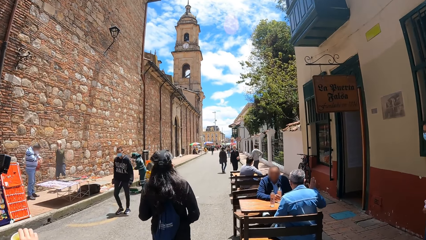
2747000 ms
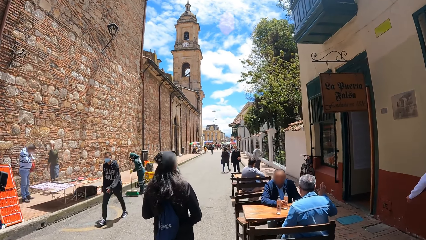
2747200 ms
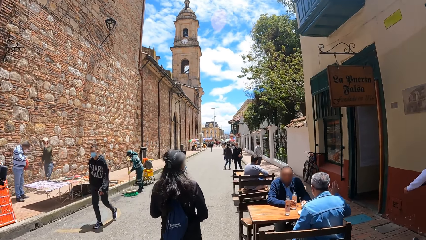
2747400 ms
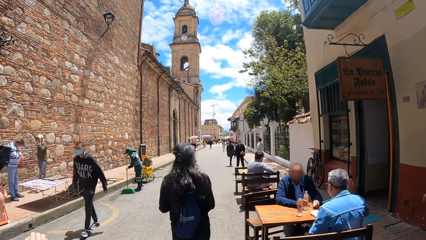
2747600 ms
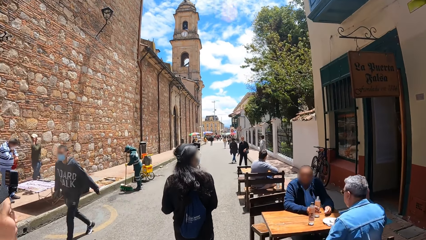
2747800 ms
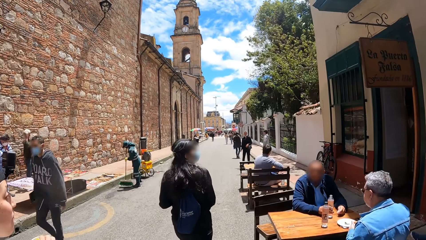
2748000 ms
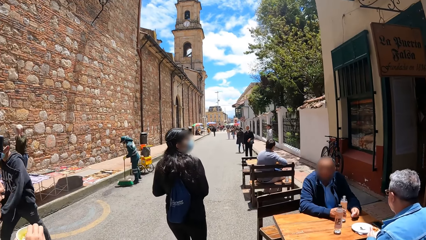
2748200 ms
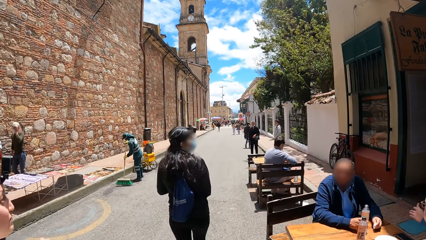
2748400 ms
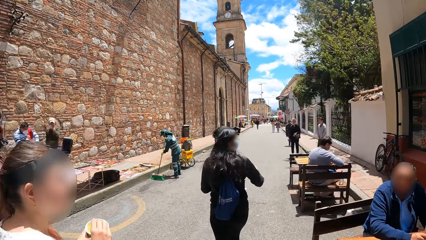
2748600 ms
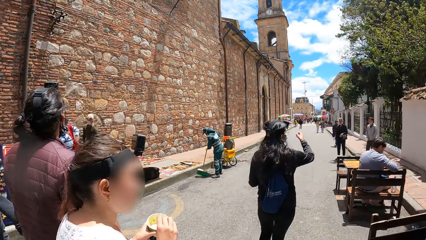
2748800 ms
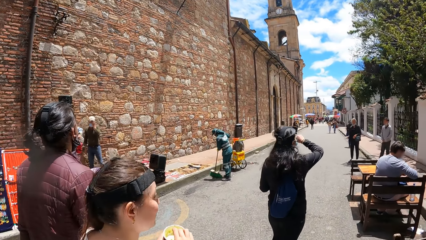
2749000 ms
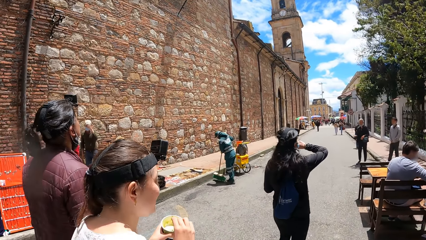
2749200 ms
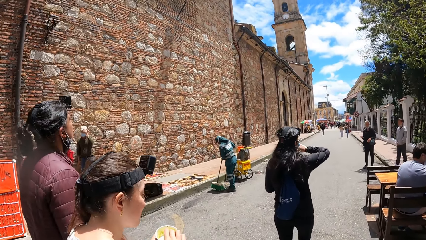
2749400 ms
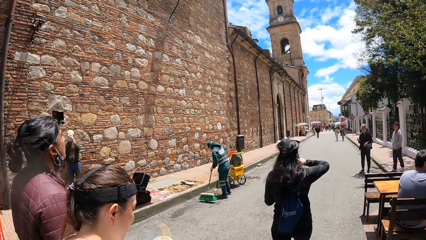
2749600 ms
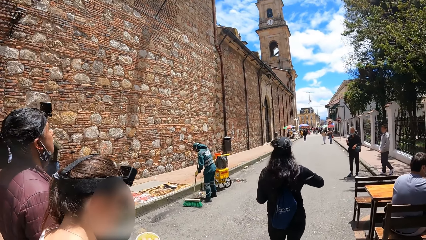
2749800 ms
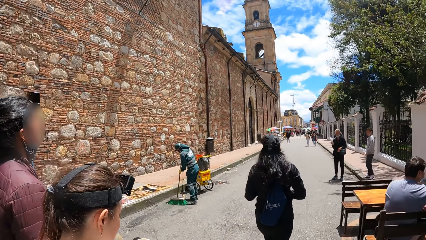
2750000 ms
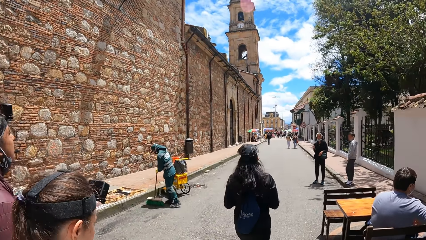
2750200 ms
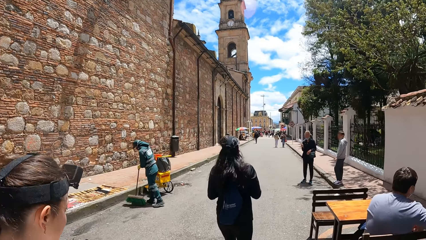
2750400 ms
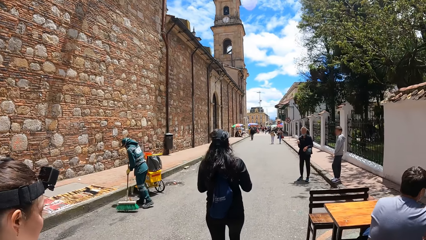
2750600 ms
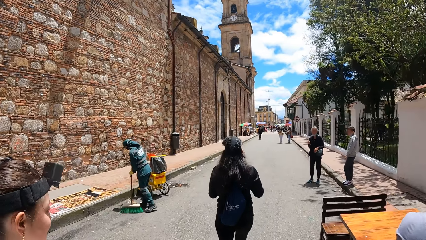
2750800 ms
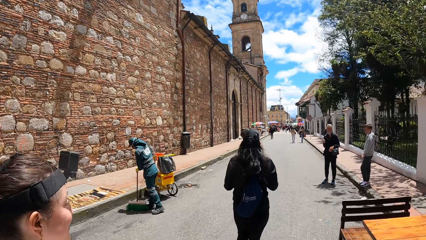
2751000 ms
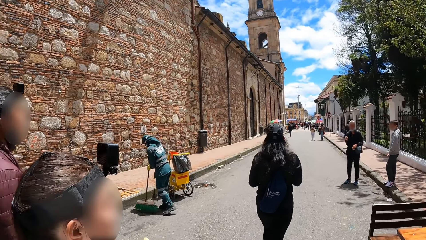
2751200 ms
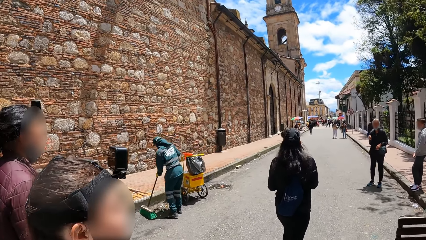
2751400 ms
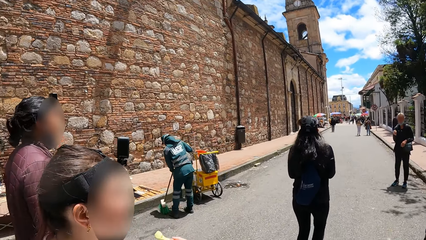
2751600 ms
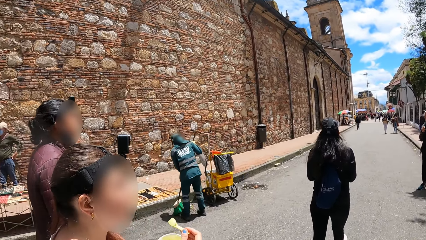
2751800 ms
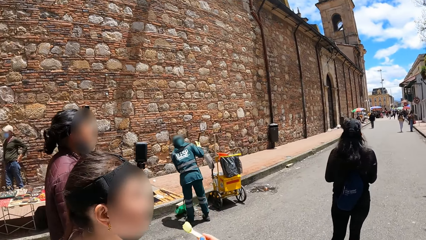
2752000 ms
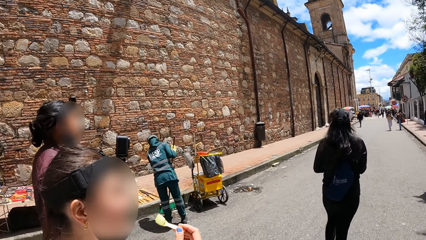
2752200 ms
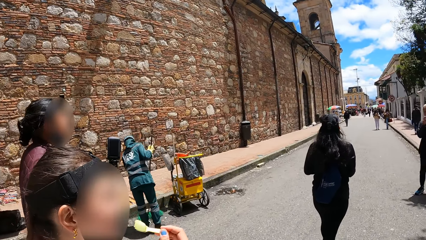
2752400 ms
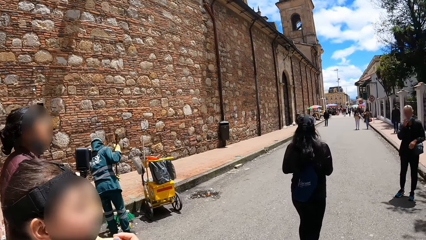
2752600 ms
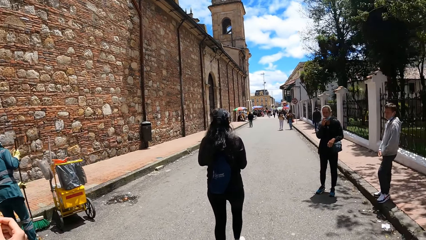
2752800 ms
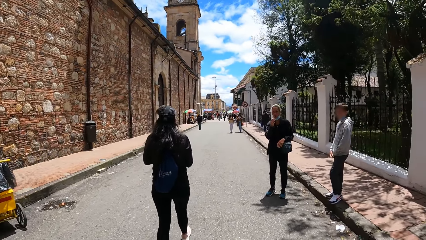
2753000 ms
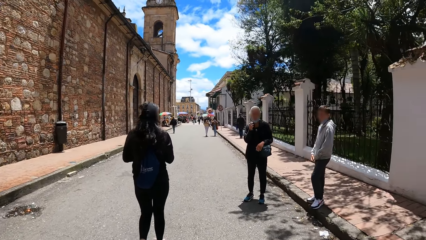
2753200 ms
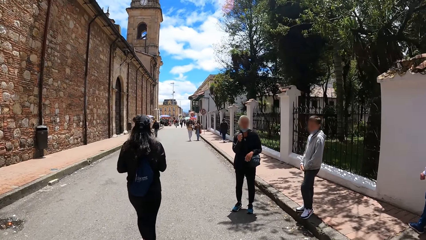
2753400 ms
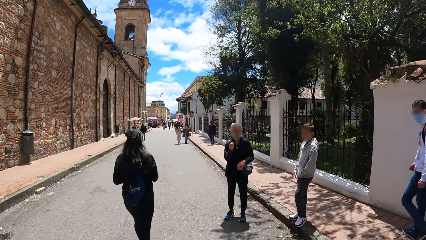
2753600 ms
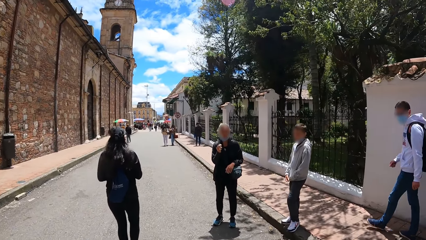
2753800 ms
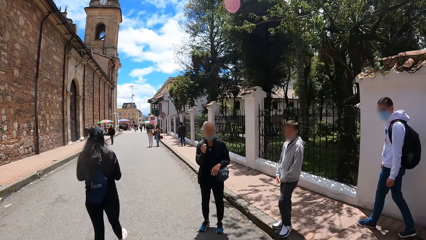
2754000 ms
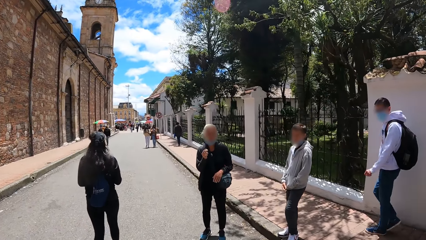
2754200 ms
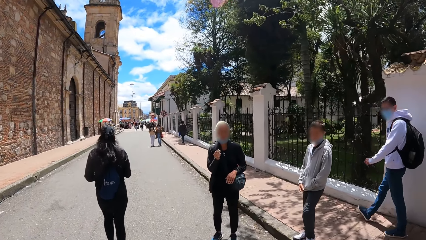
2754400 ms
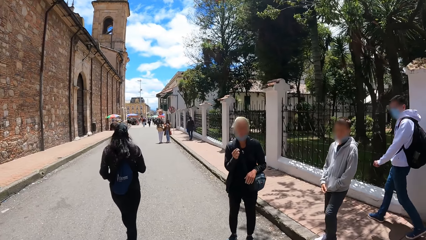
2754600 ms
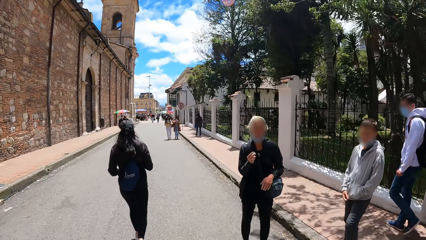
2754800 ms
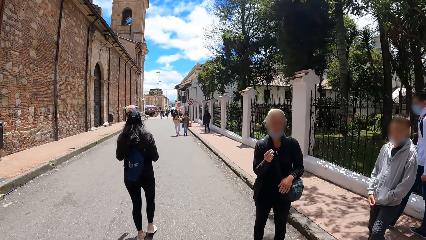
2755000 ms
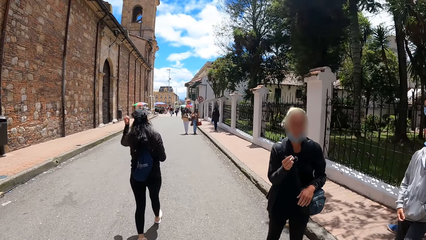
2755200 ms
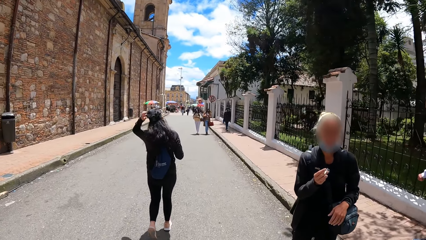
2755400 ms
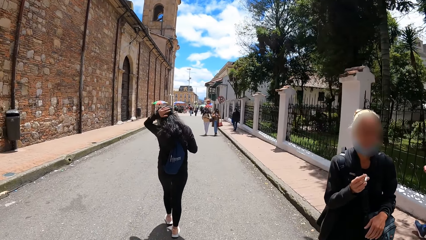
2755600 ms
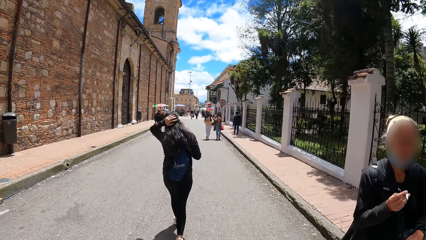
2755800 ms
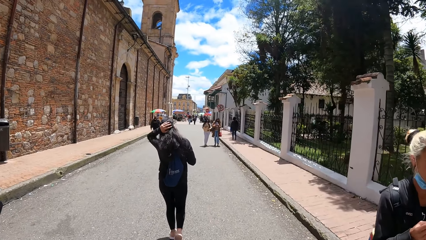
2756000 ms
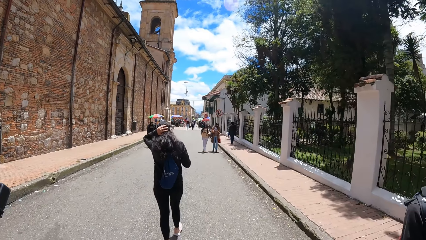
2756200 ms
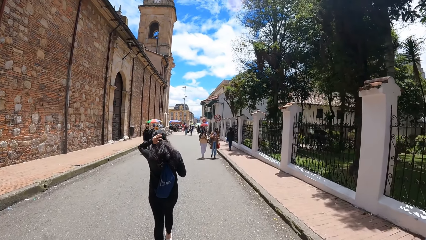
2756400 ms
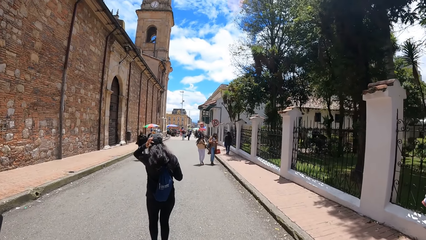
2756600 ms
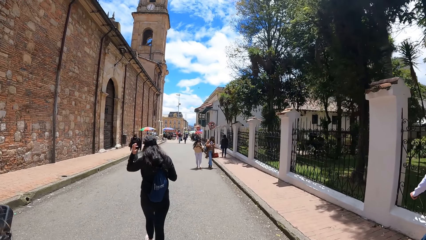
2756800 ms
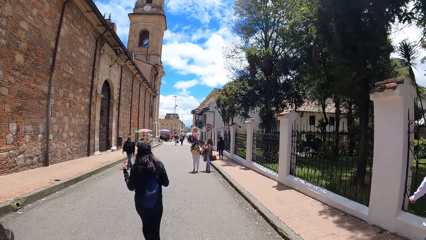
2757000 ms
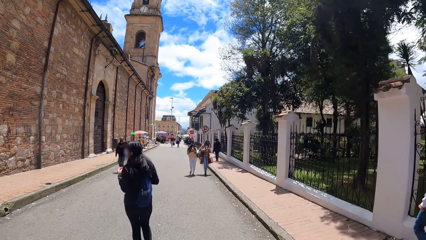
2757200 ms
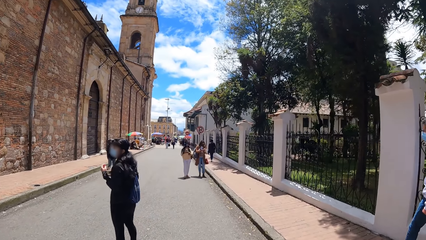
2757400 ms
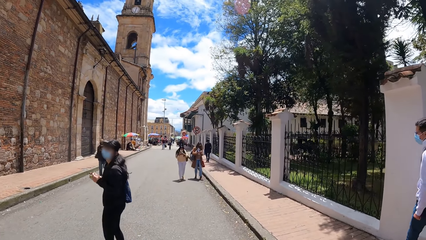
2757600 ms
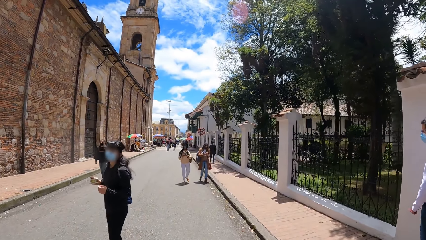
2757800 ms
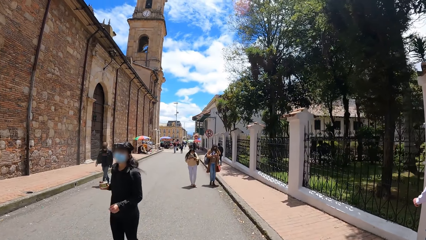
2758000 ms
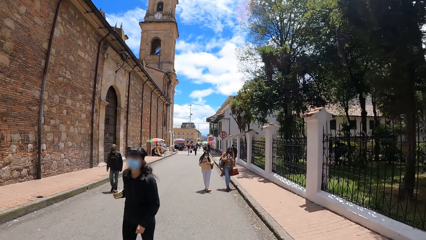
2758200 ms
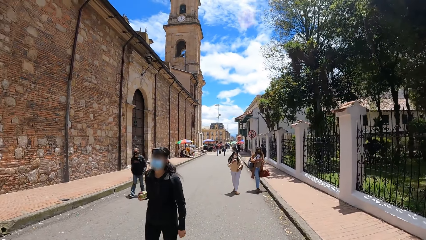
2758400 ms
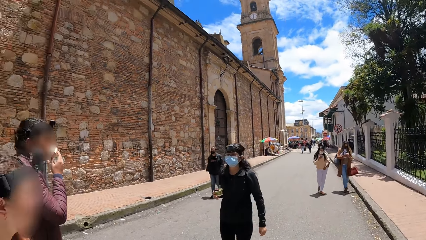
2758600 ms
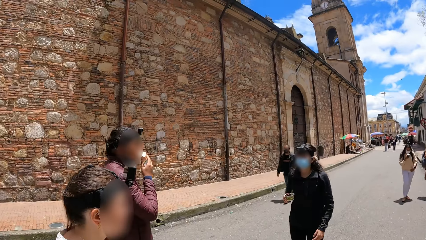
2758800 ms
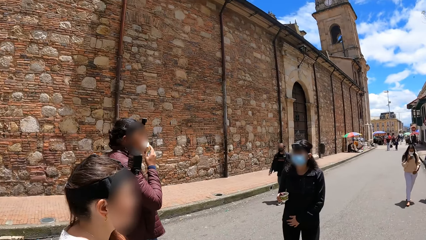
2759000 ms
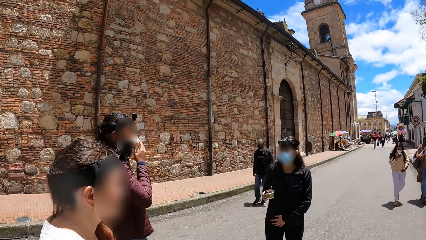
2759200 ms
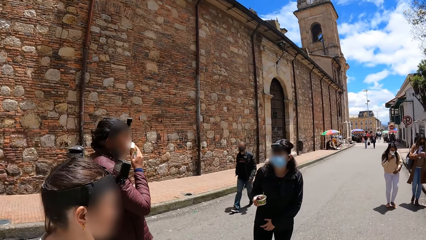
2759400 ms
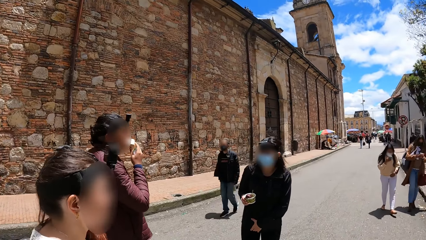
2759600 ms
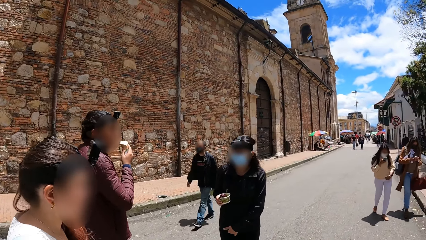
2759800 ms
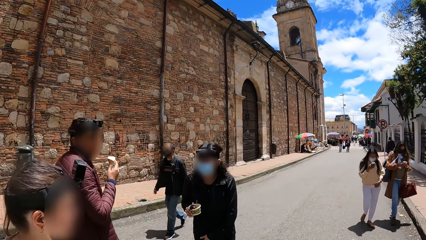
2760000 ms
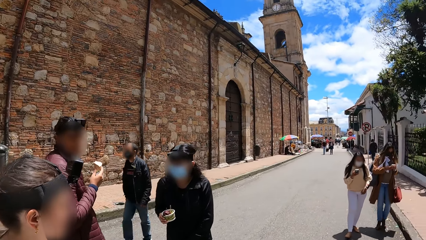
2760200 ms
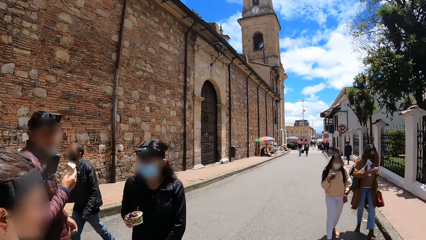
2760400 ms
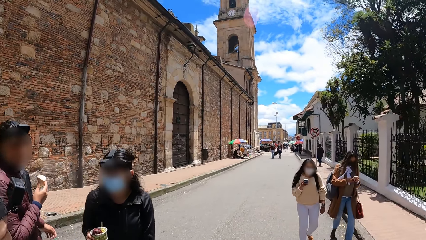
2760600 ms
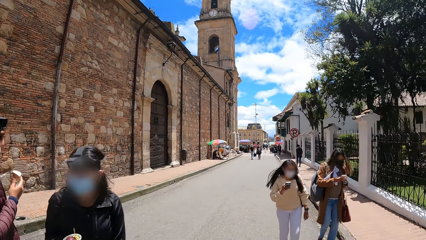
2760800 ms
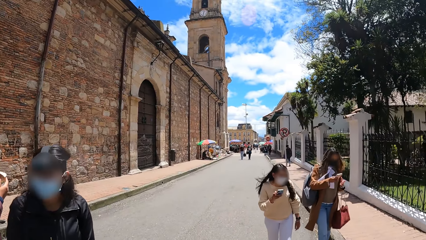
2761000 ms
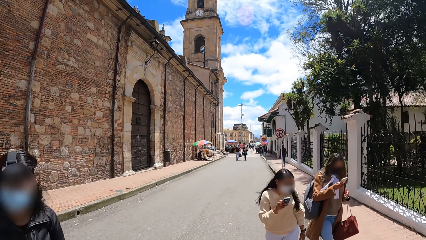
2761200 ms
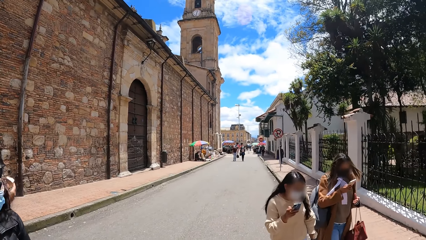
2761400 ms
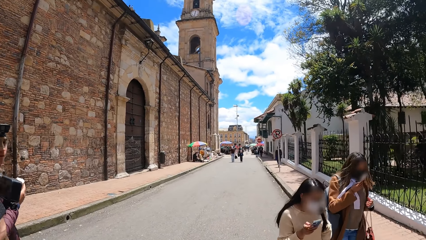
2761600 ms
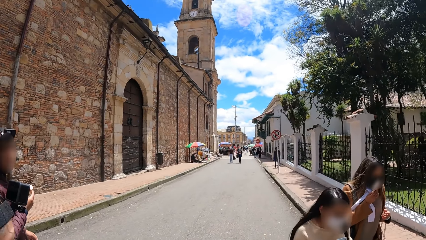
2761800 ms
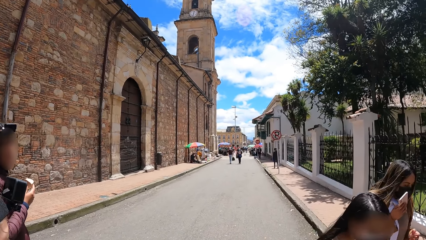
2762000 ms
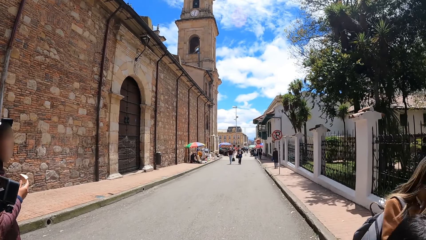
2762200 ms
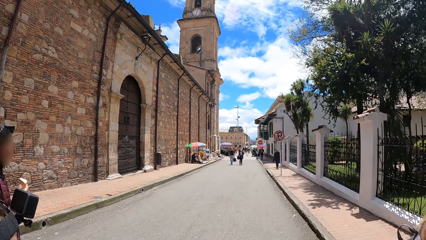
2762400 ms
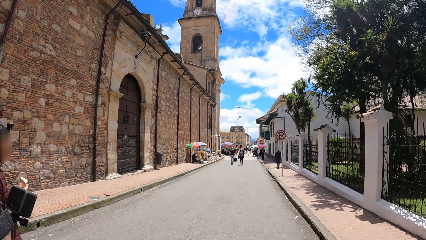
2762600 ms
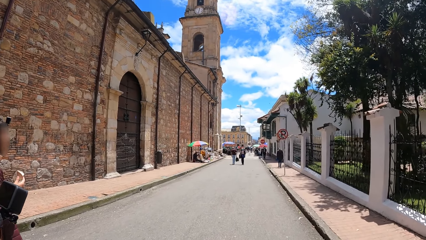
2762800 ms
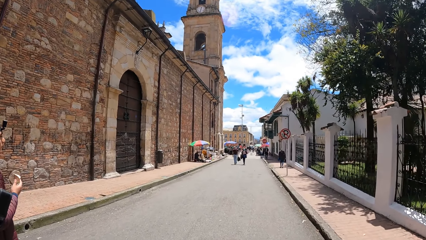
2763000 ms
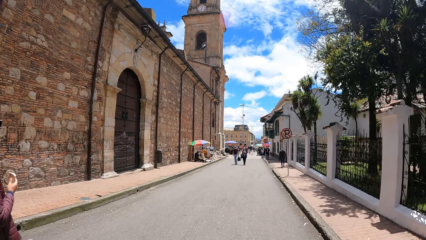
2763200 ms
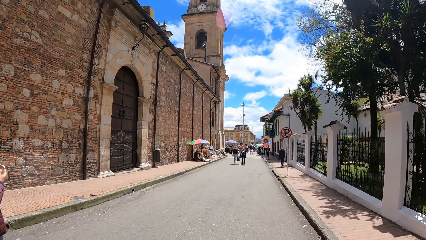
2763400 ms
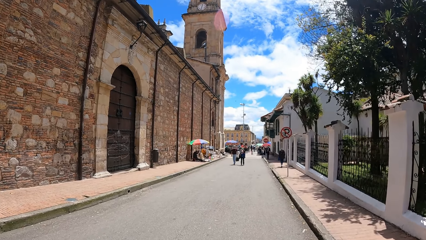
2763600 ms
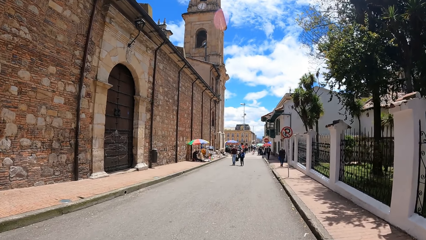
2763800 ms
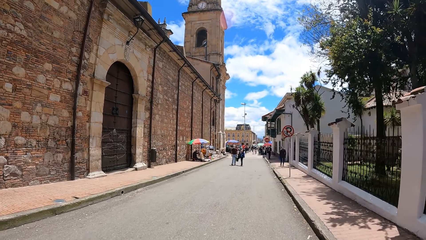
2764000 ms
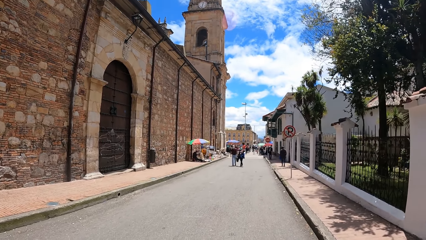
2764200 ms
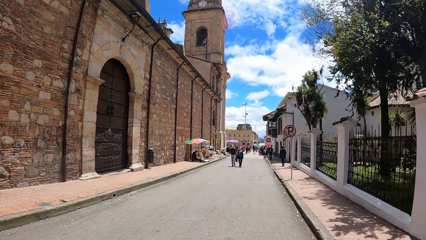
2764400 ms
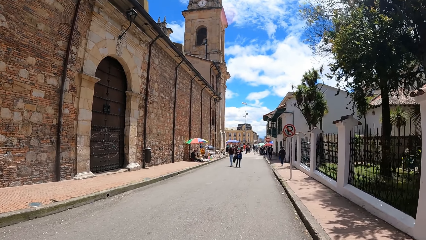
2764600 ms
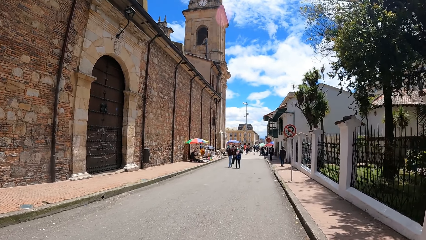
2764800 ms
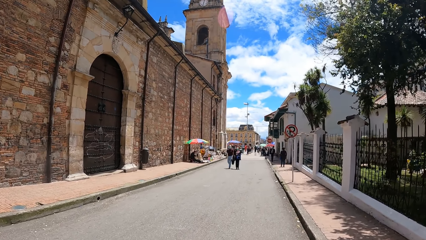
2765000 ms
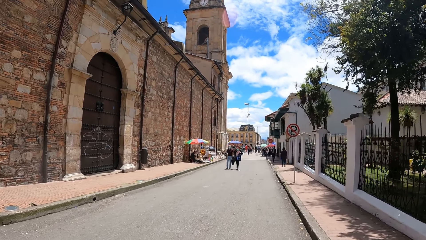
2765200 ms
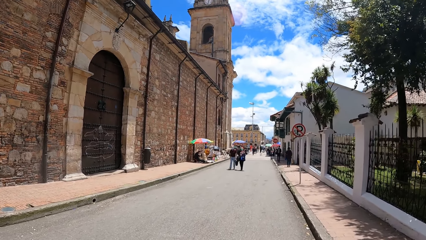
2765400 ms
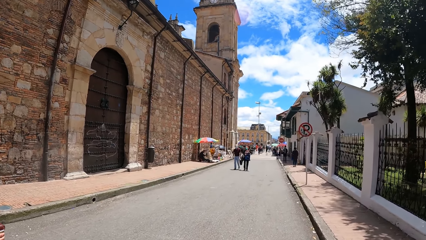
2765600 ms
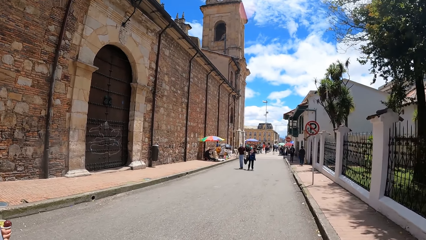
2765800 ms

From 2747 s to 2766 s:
A woman checks a watch on her right wrist, and brushes her hair with her left hand. The woman converses with the camera wearer, a man and another woman.
